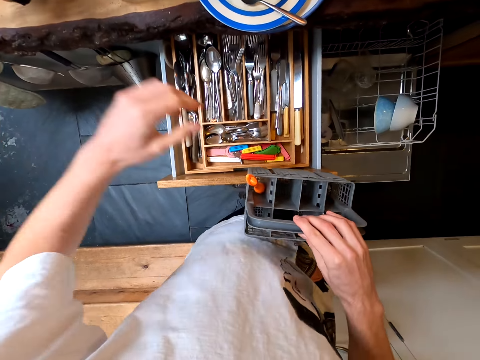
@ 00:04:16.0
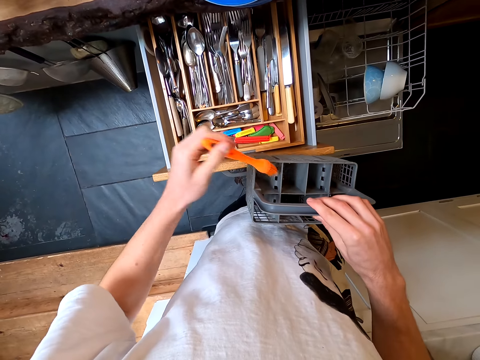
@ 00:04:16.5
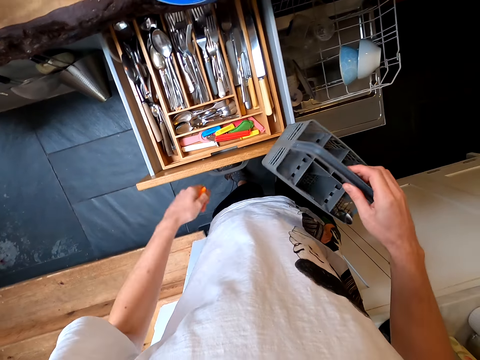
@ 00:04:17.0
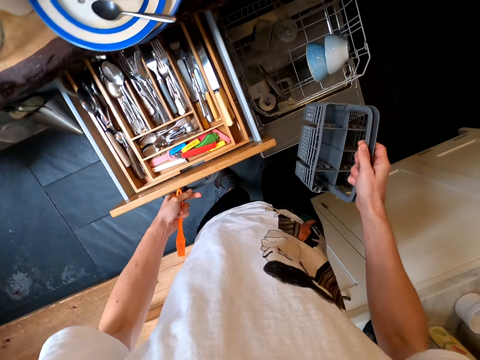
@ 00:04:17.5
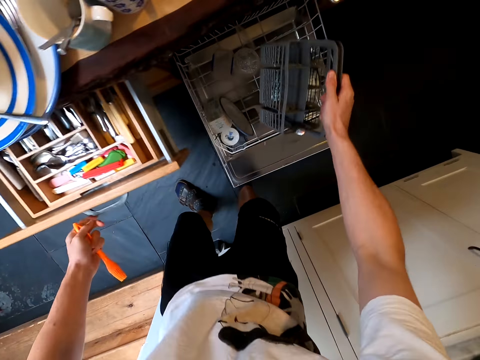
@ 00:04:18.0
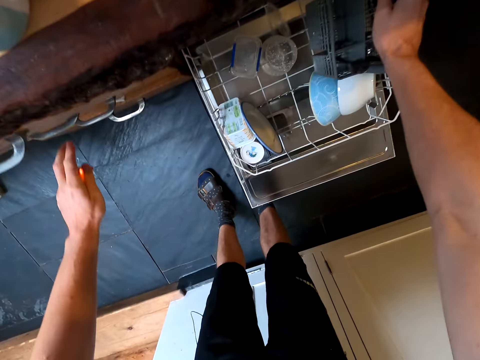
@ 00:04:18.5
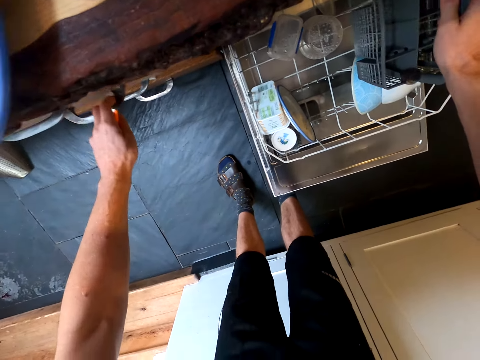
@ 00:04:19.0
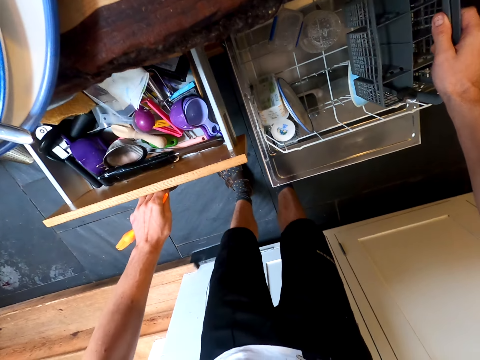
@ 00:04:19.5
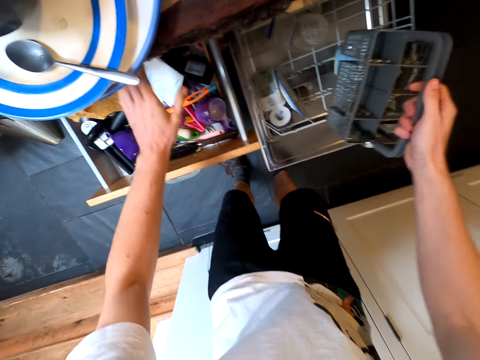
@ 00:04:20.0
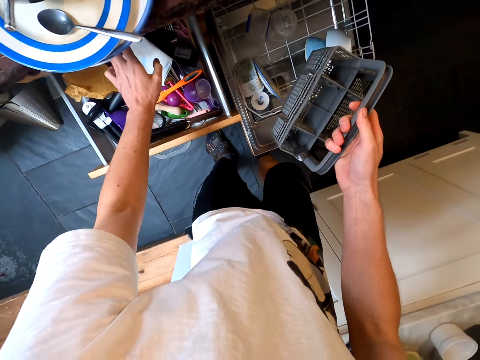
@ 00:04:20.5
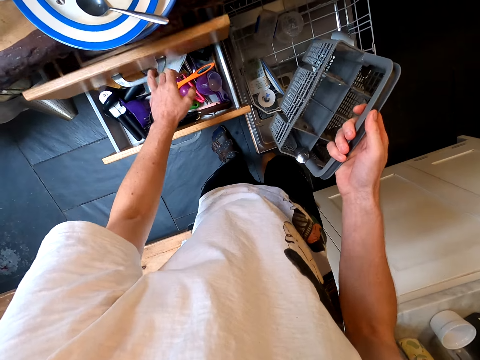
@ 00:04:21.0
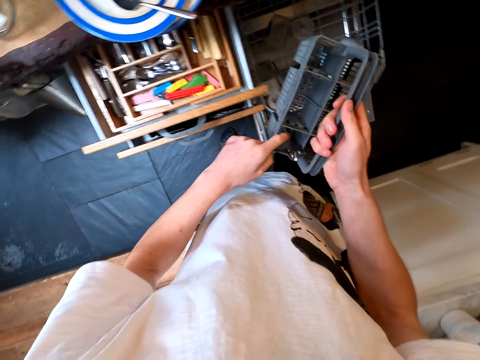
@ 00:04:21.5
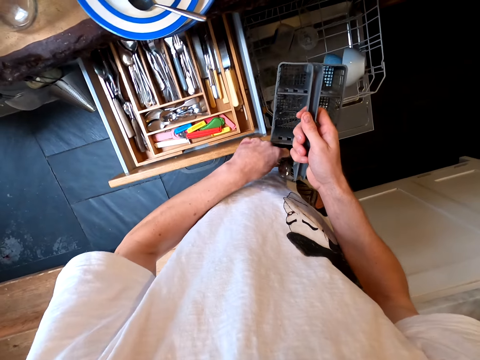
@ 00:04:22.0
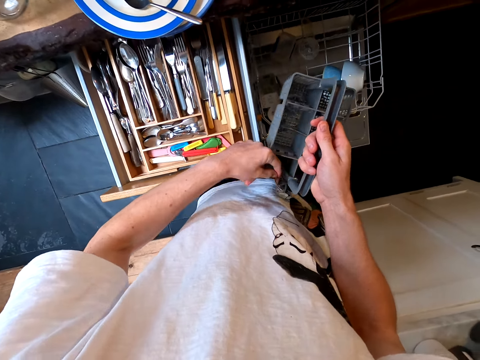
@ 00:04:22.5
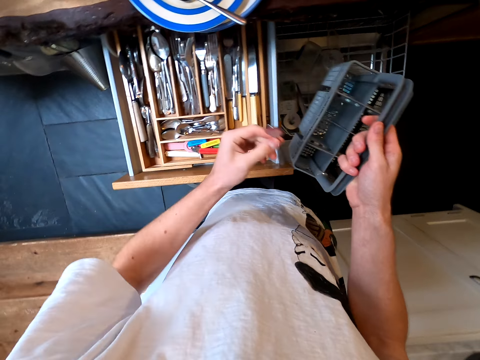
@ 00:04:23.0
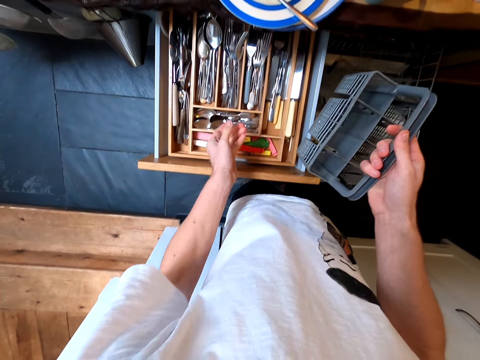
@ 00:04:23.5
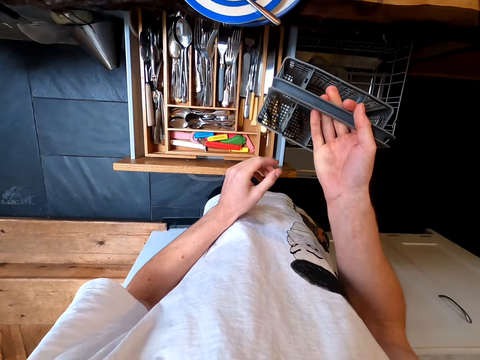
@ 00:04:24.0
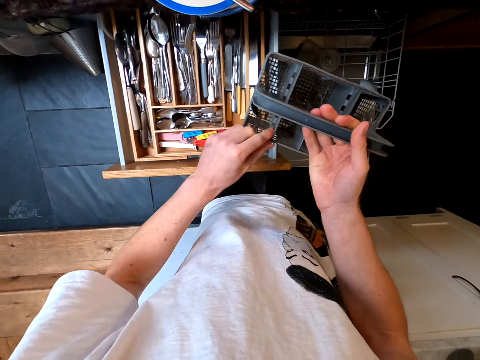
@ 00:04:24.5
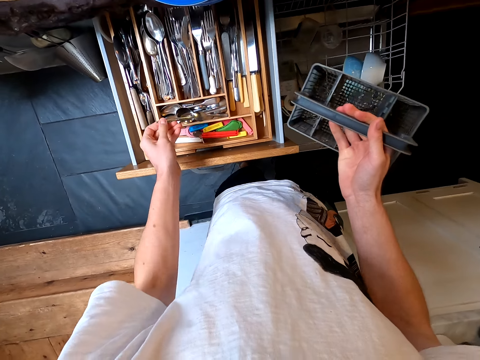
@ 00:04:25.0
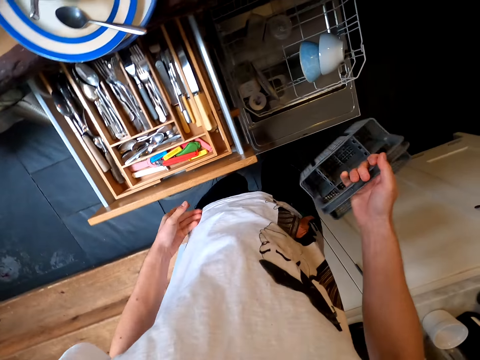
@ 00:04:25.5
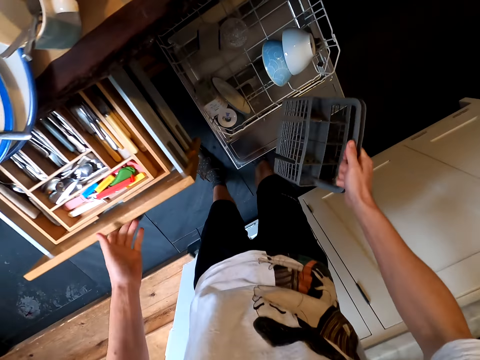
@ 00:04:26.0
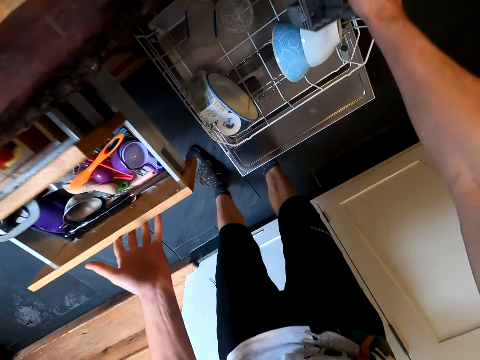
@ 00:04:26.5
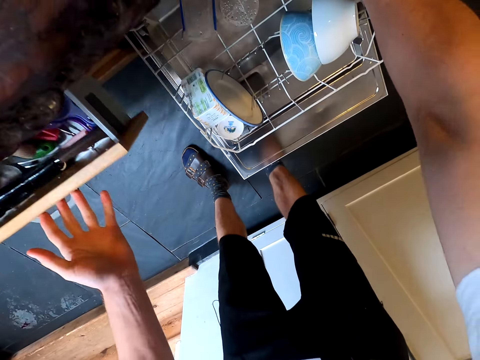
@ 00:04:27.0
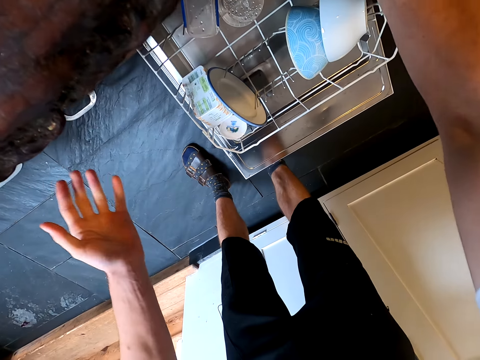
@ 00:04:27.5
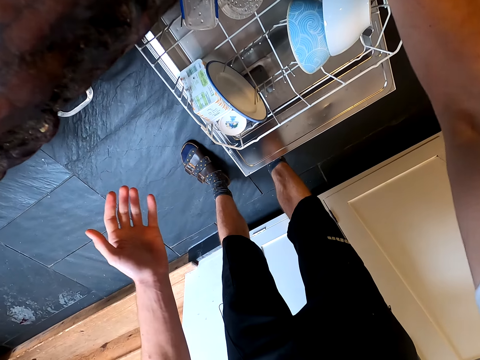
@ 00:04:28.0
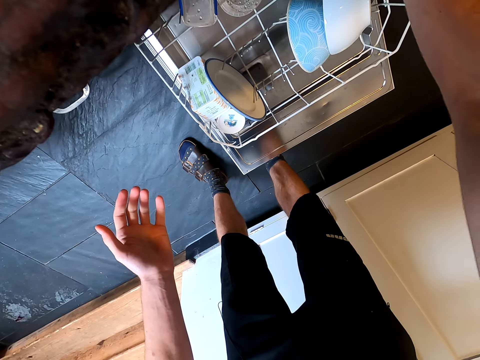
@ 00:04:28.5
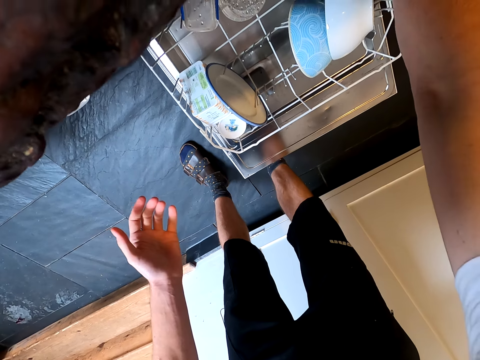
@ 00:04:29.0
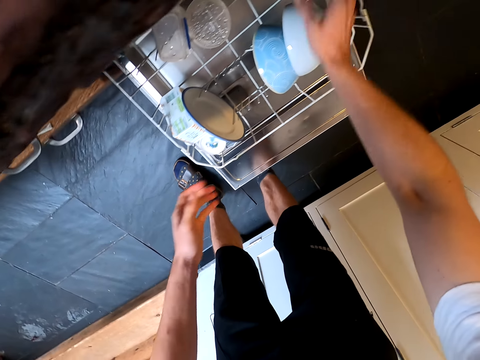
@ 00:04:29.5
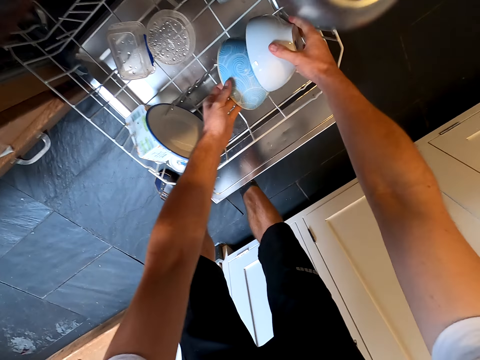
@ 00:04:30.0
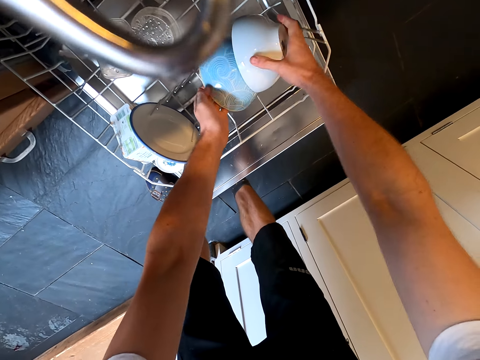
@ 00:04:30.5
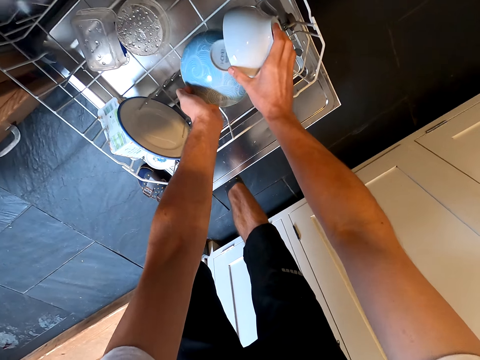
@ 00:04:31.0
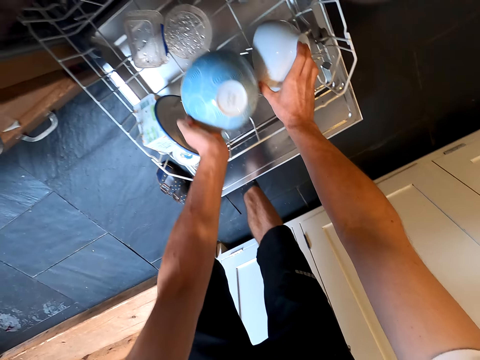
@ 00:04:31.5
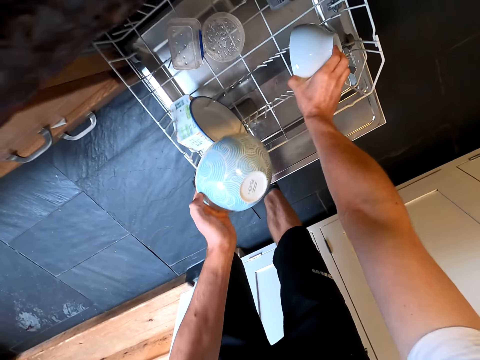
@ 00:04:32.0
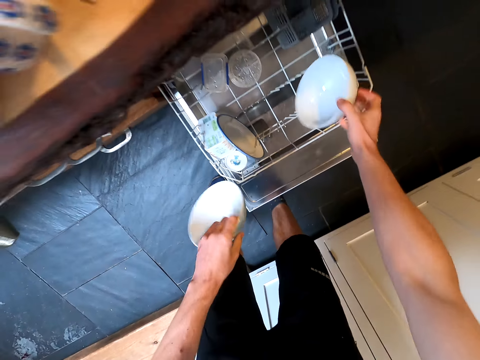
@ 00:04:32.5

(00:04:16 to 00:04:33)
The camera wearer takes another utensil. They close the drawer. They hold the holder on the dishwasher rack. They open another cabinet drawer. They put the utensil in the drawer. They open a drawer. They take a spoon from the holder. They put the spoon in the drawer. They take another spoon from the holder. They put the spoon in the drawer. They close the drawer. They bend. They close the other drawer. They put the holder in the rack. They take bowls from the dishwasher rack.

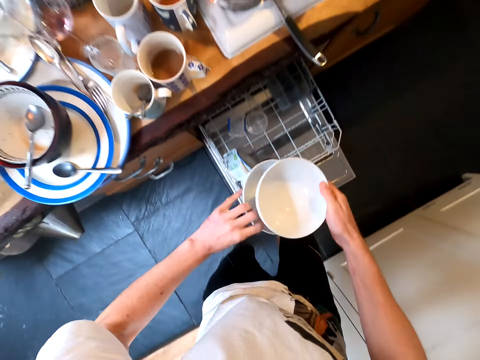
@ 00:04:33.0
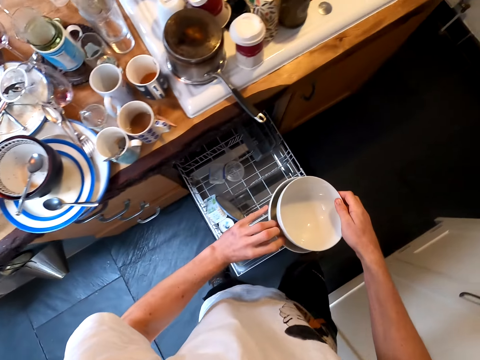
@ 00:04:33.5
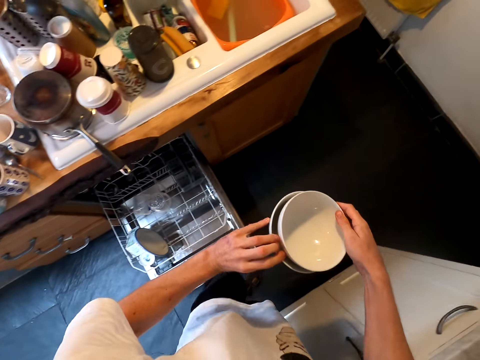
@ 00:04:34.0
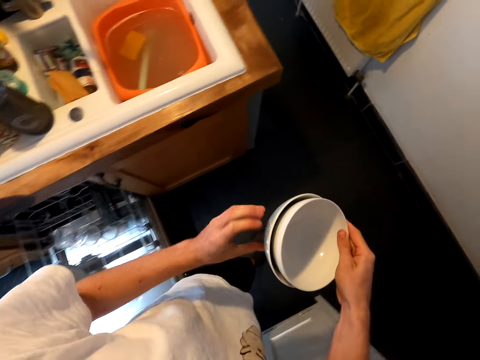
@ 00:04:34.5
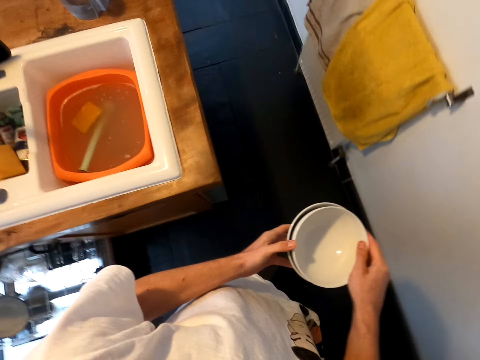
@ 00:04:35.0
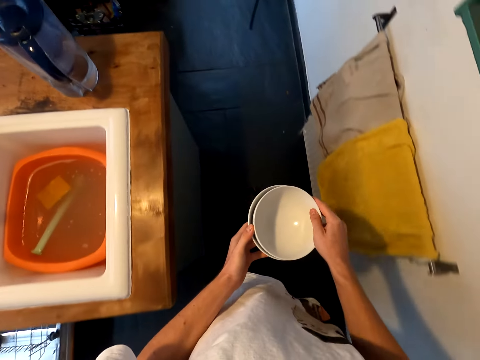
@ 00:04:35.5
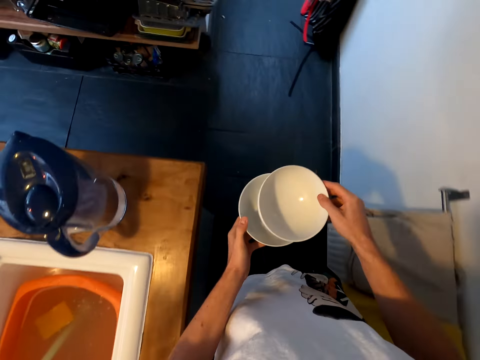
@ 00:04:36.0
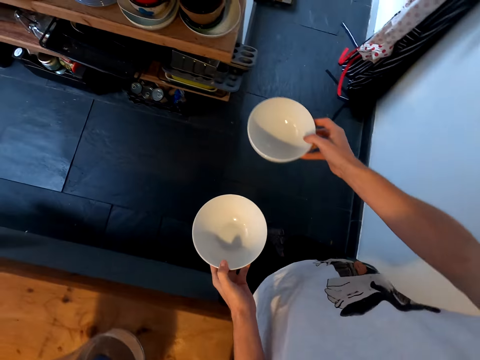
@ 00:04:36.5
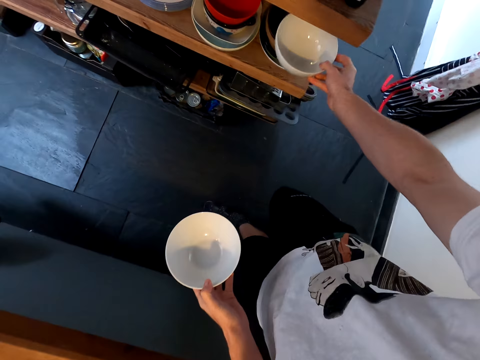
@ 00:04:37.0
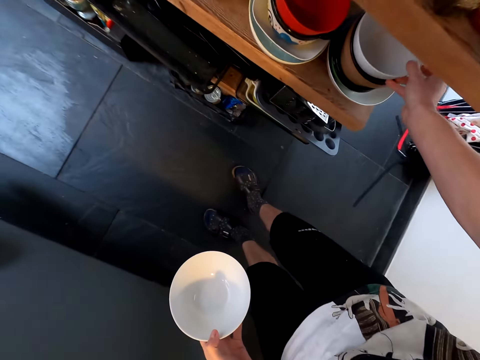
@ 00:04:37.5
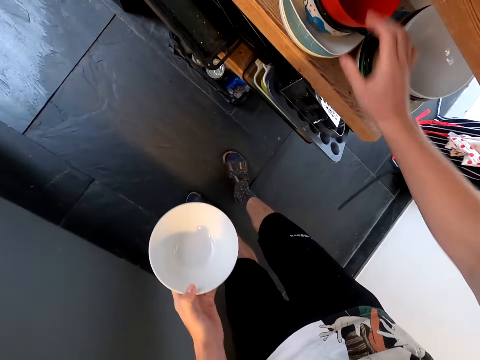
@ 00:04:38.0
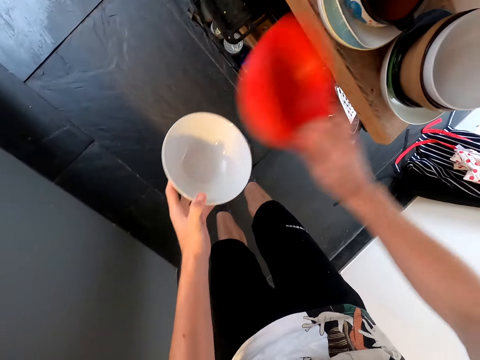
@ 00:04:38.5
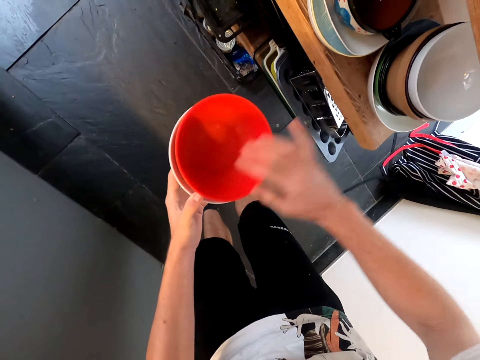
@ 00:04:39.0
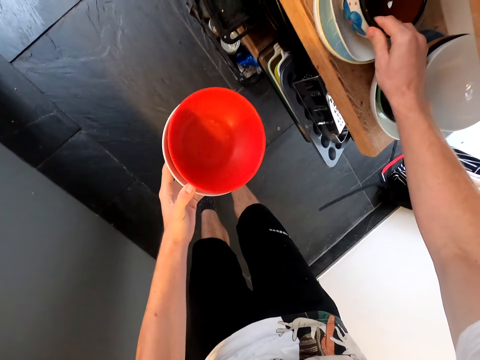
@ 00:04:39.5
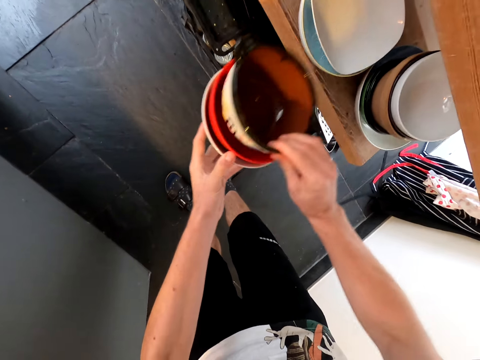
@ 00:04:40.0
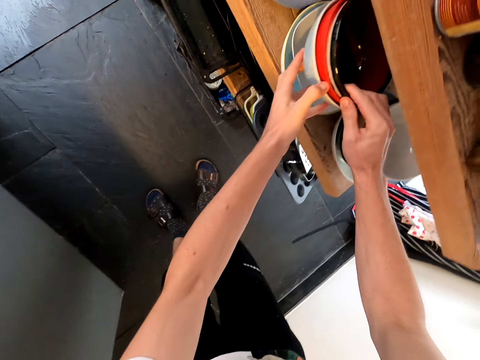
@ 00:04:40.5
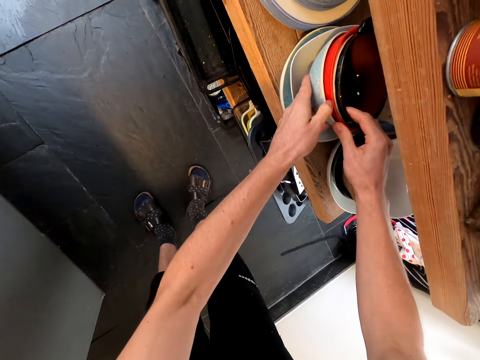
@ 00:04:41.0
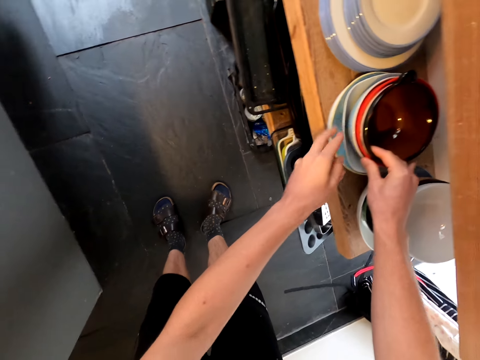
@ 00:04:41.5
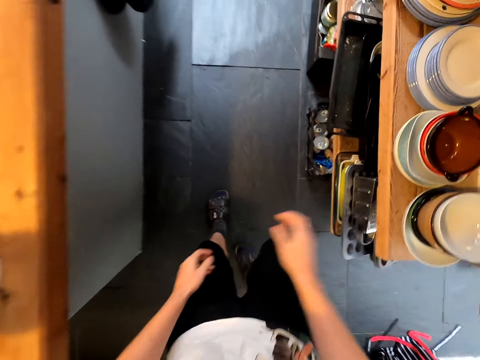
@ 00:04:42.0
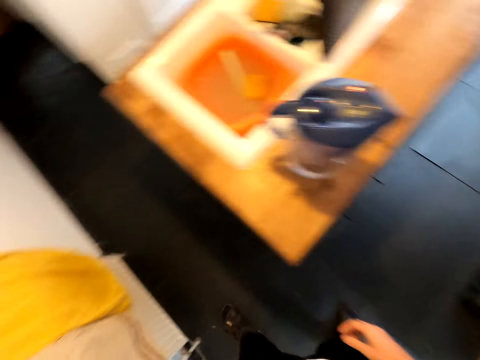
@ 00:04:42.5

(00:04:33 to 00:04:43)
The camera wearer stands up. They put the bowls together. They walk around. They hold the bowls separately. They put the bowls in a shelf cabinet. They take a bowl from the cabinet. They put the bowls together. They arrange the bowls on the shelf. They put other bowls in the shelf.
